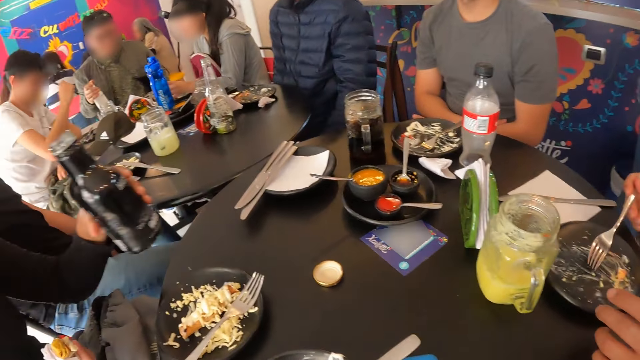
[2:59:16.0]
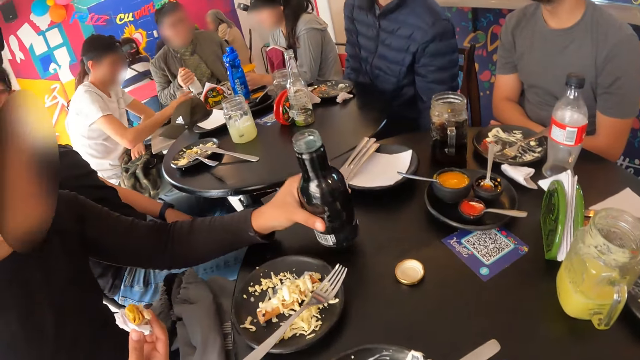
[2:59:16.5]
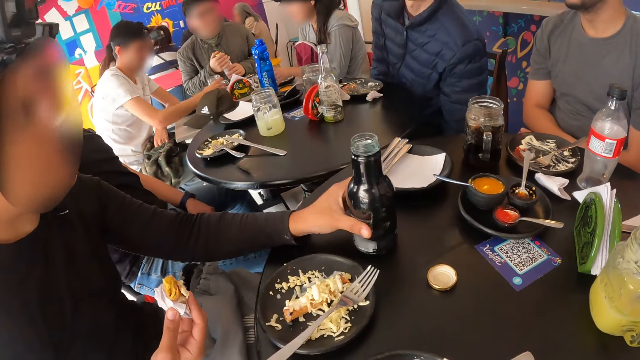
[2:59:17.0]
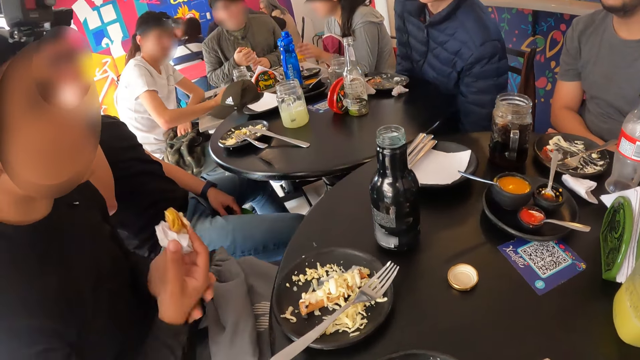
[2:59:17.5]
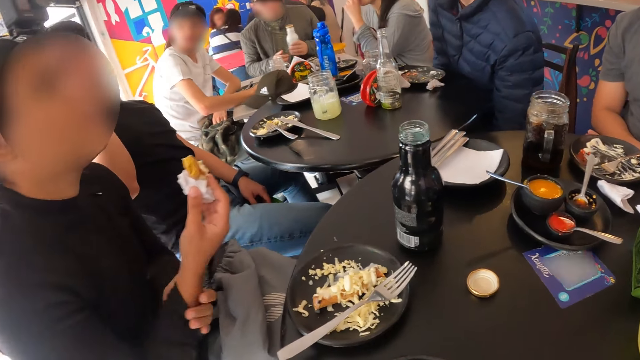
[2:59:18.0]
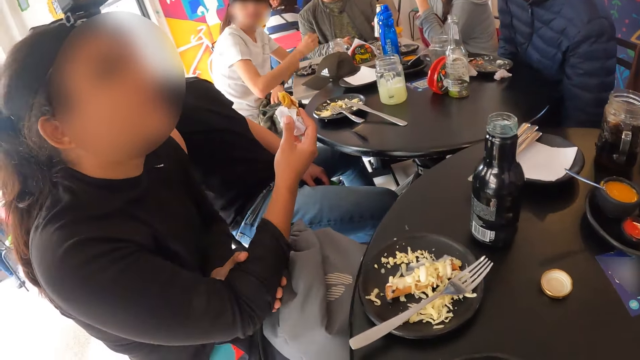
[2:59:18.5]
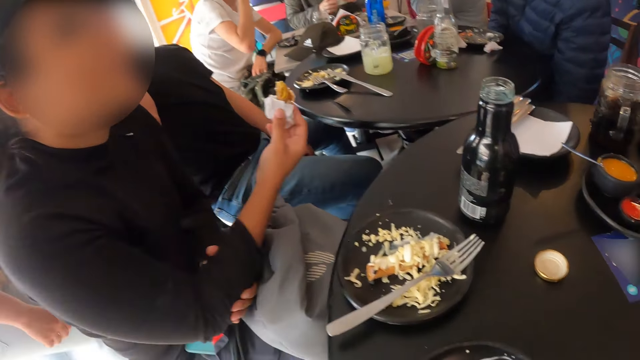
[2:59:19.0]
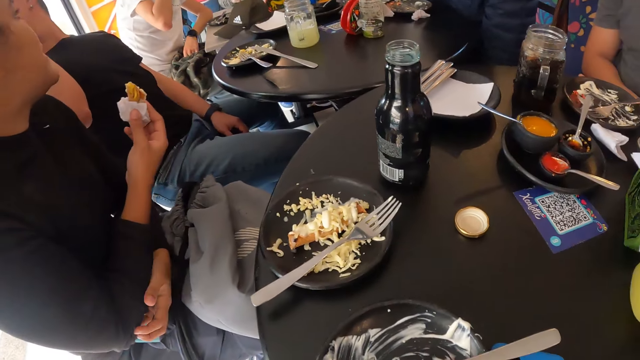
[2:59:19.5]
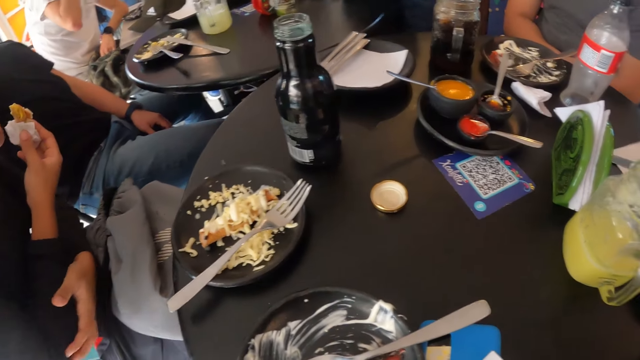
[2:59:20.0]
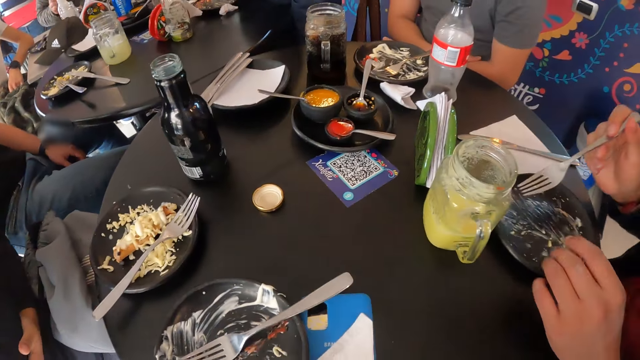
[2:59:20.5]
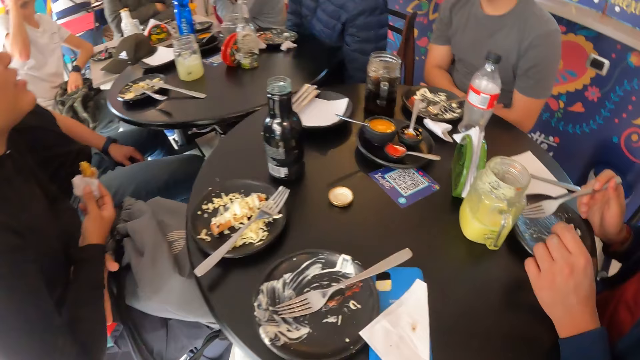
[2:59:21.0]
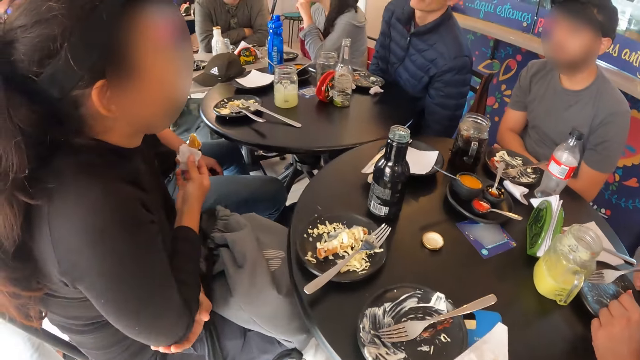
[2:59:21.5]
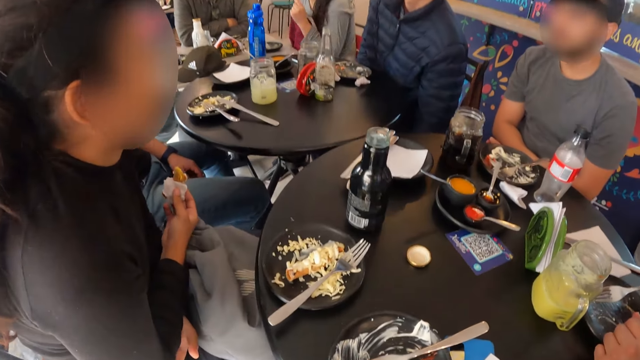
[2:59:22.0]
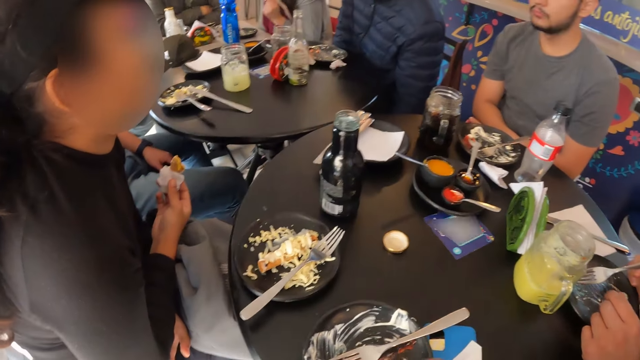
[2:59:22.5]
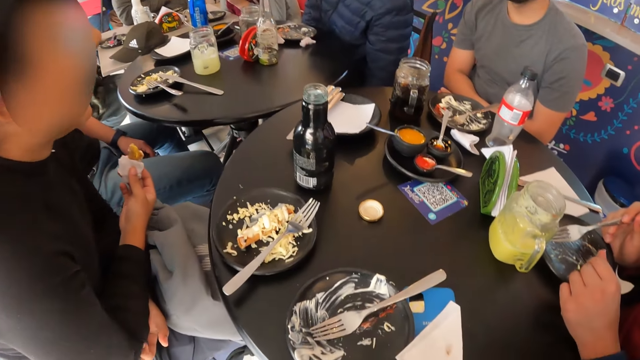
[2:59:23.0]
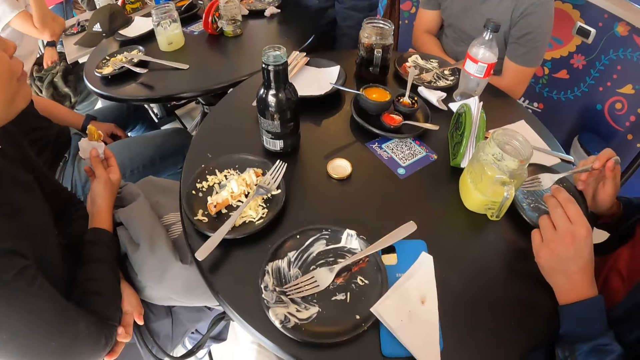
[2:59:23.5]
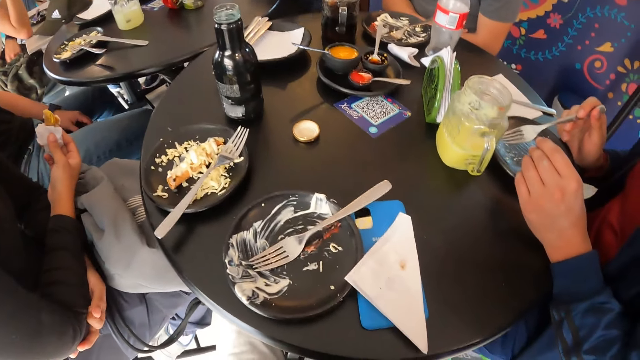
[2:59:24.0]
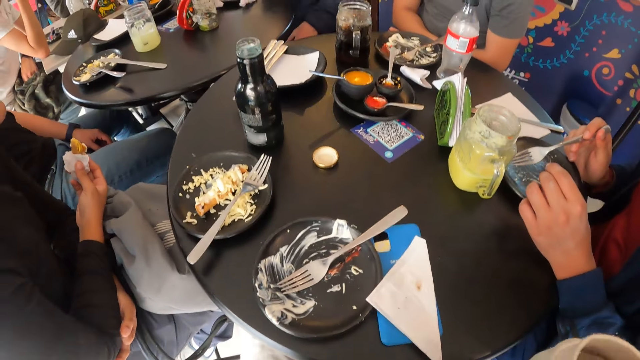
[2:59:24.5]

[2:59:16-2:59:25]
A man drops a cup on the table with his left hand. A lady puts down the bottle.

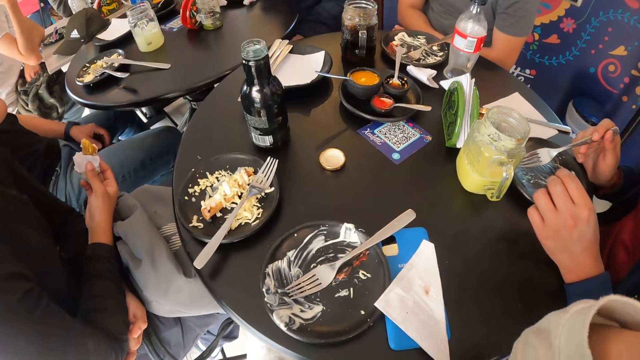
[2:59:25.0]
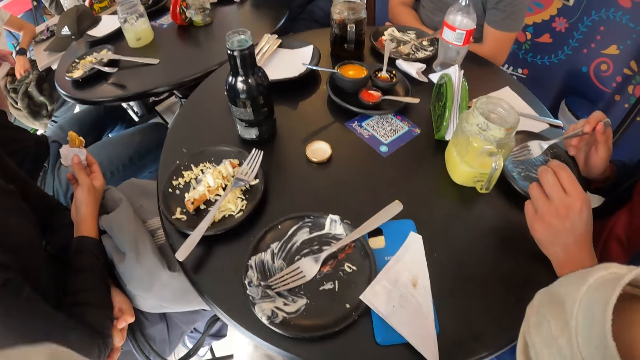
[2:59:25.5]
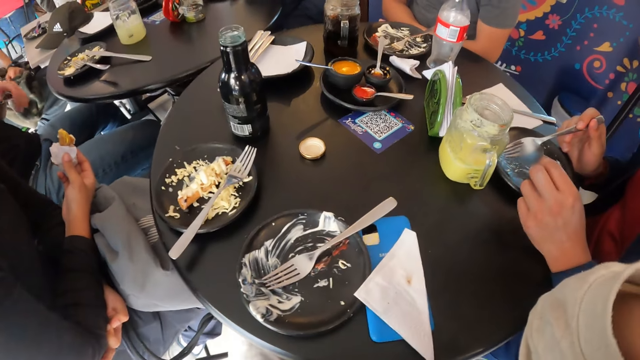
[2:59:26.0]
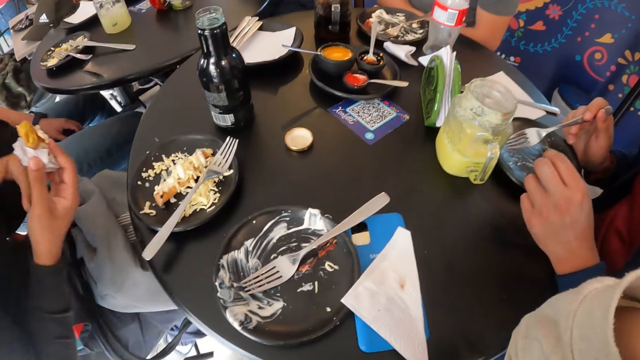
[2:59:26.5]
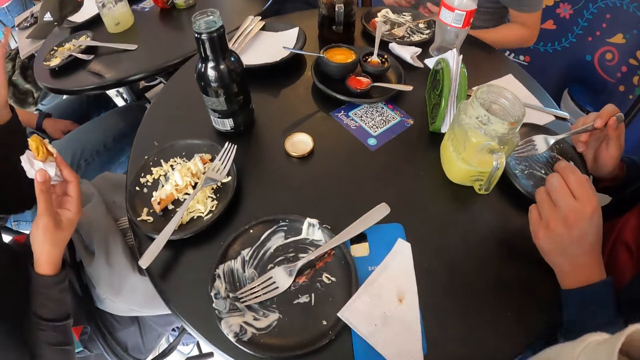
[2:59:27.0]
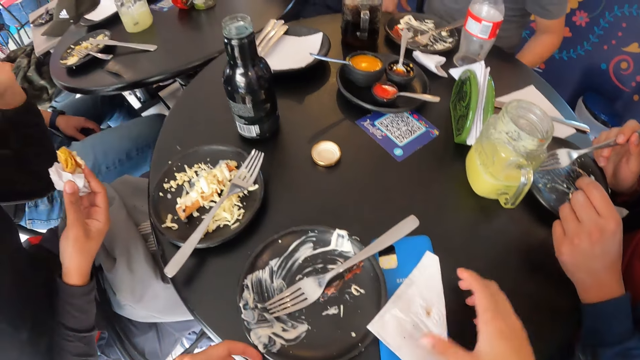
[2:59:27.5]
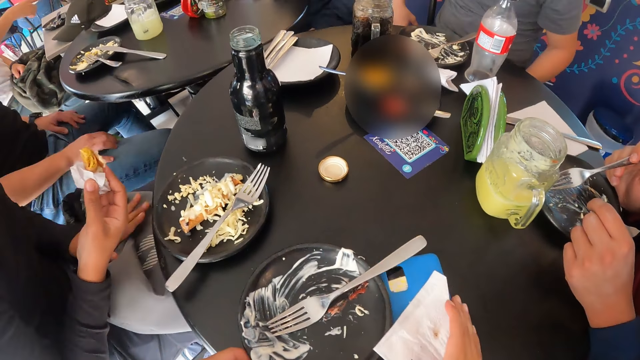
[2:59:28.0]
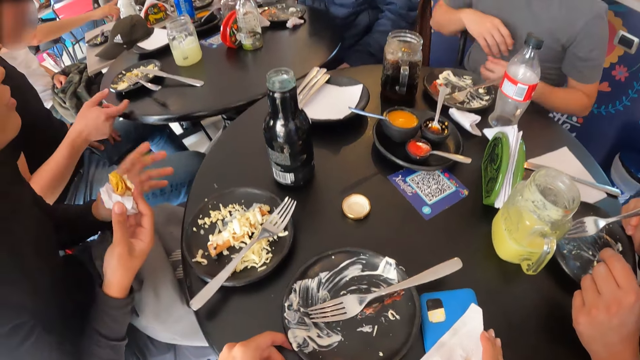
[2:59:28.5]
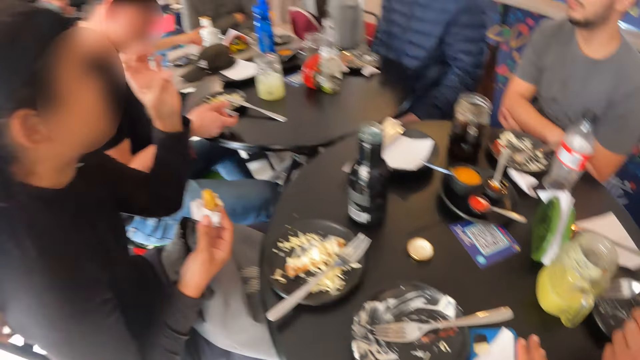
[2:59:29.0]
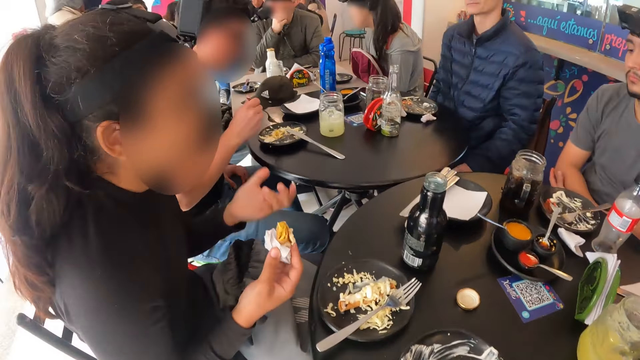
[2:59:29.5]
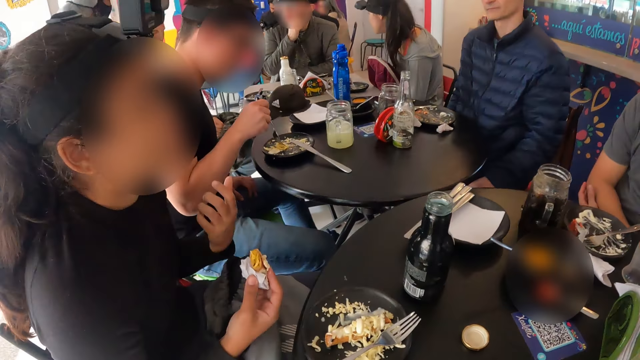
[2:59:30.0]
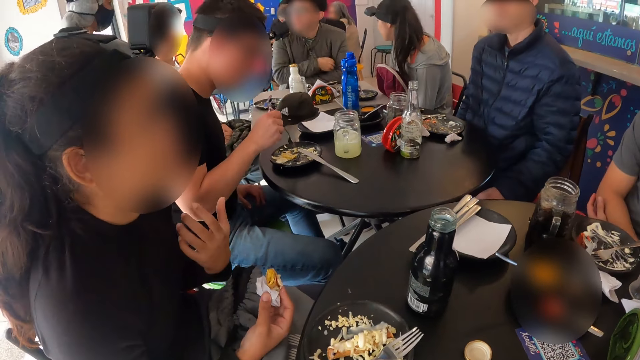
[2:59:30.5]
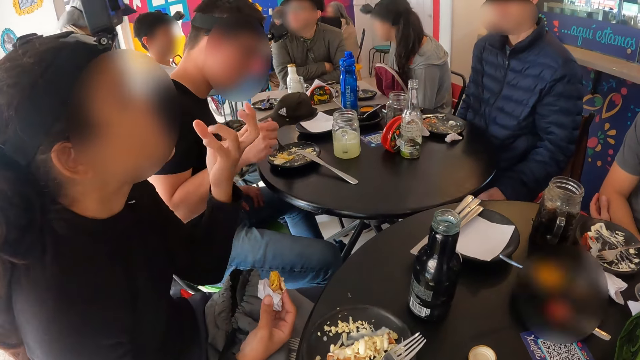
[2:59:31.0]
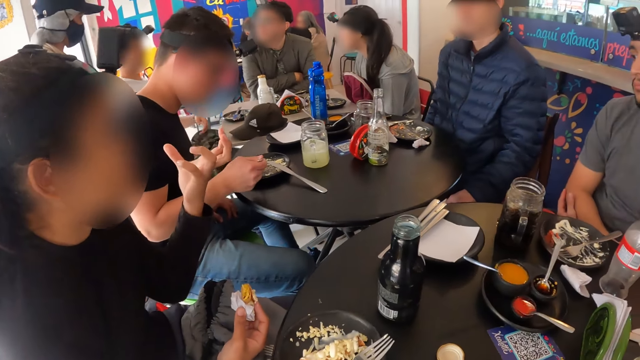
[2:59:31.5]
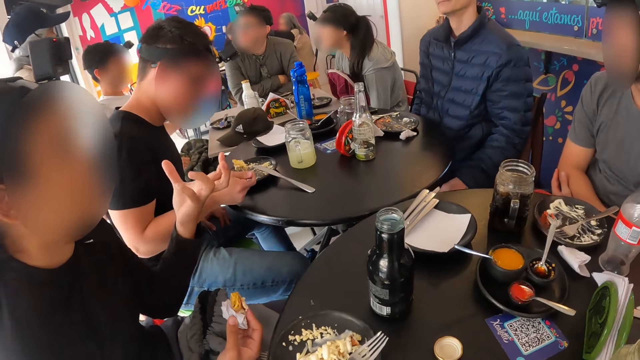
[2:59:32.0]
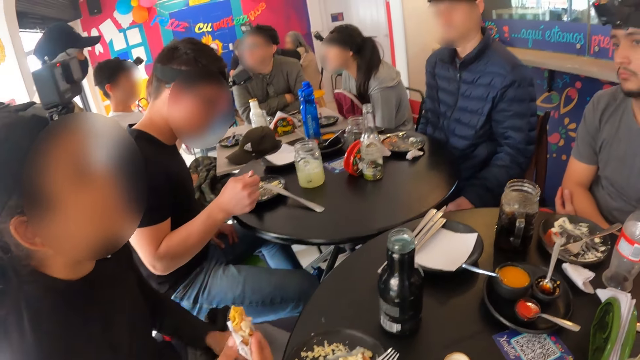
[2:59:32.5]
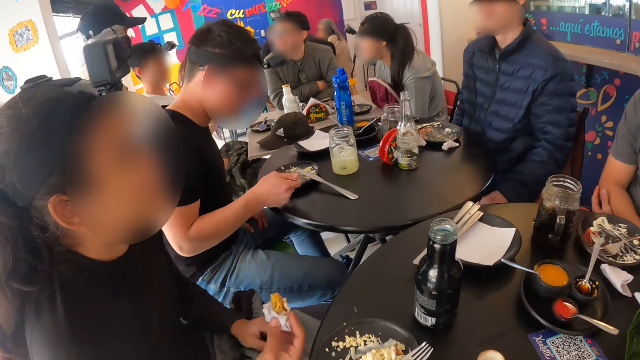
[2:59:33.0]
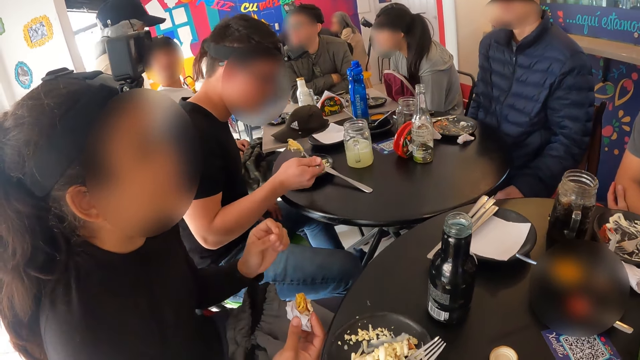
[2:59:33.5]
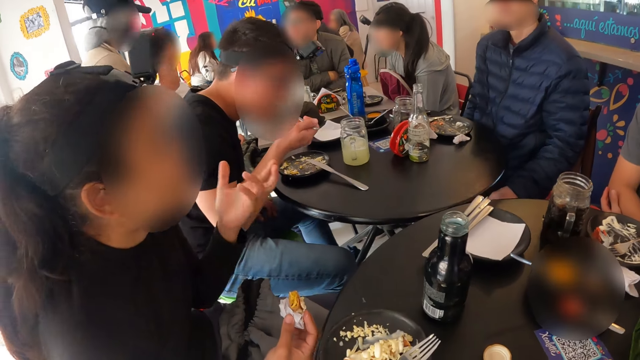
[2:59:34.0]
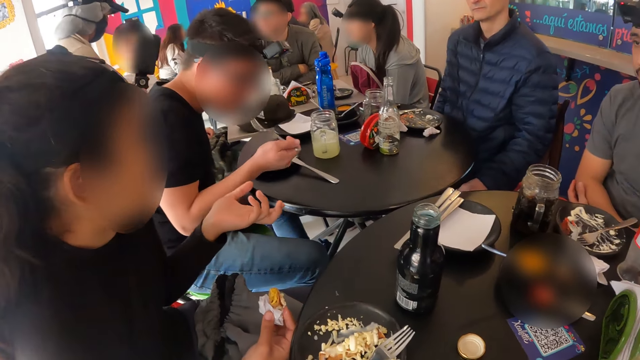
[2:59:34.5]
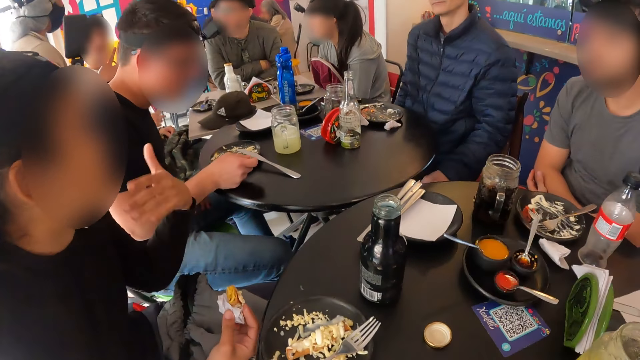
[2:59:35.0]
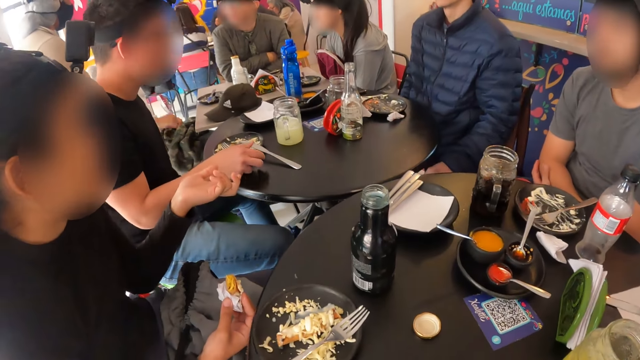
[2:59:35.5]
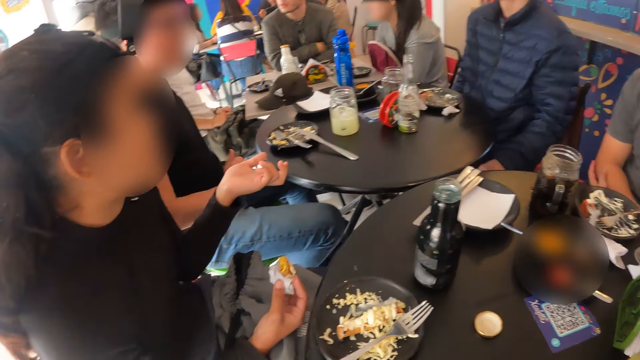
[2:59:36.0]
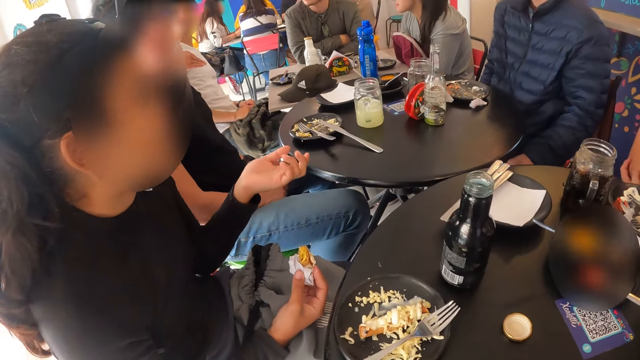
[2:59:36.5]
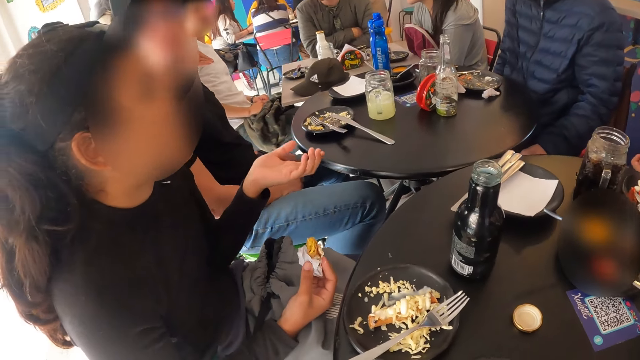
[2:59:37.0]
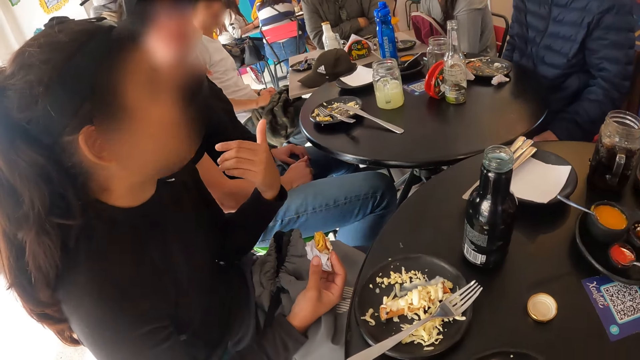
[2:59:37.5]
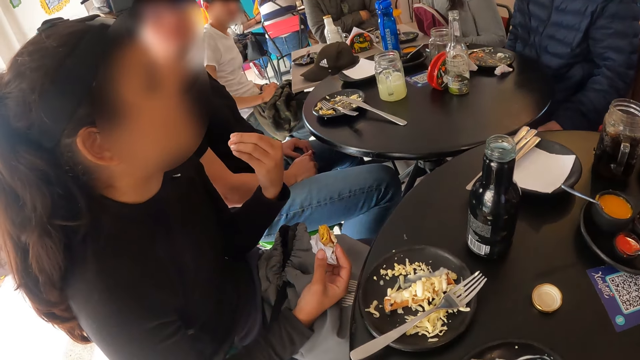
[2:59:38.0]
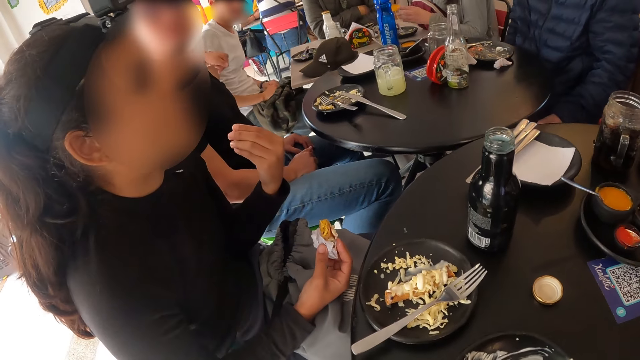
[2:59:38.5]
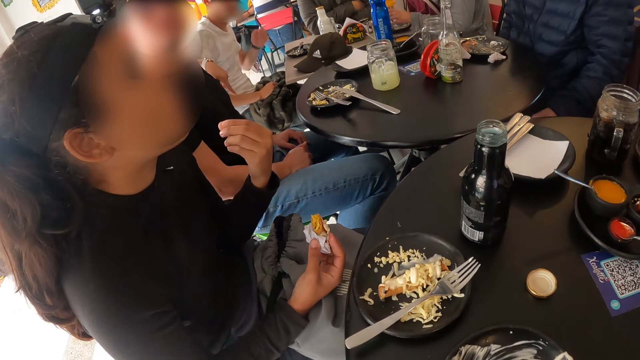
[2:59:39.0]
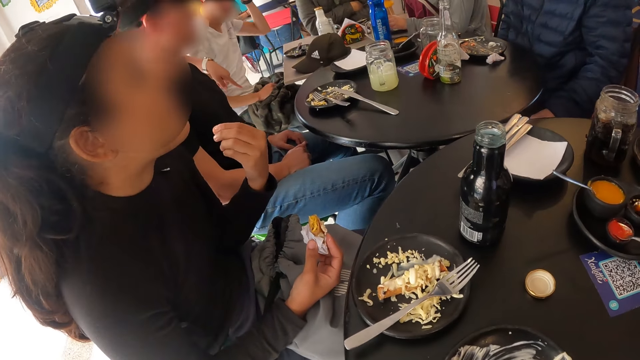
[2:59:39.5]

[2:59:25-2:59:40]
A lady gestures out. The camera wearer adjusts the plate on the table with both hands. A man eats his food with a fork in his right hand. He drops the fork on the plate with his right hand.
